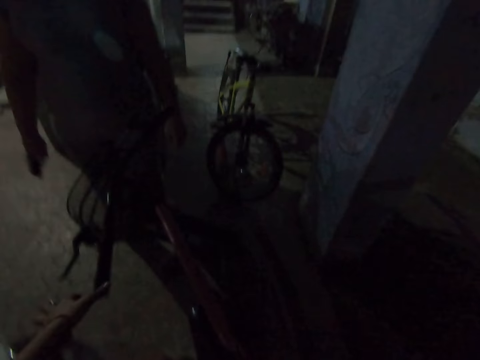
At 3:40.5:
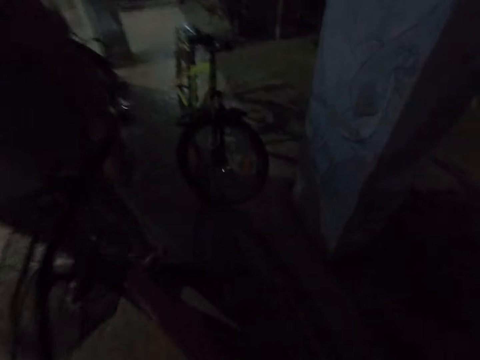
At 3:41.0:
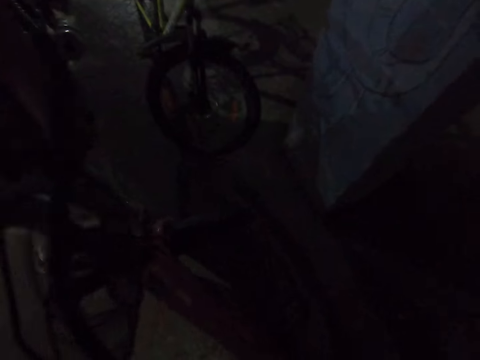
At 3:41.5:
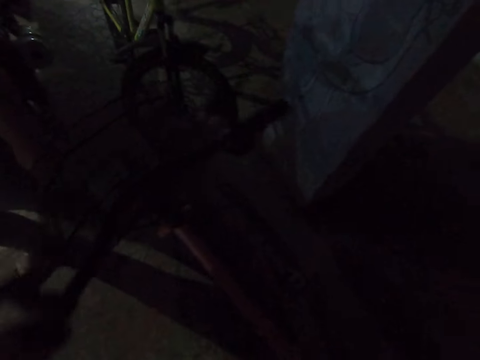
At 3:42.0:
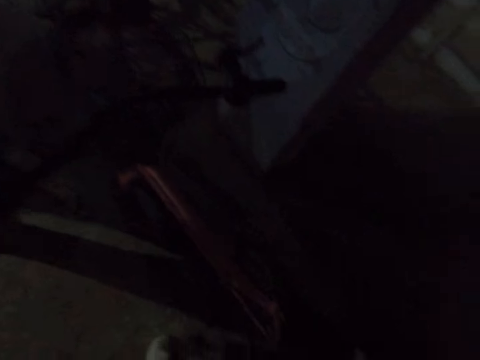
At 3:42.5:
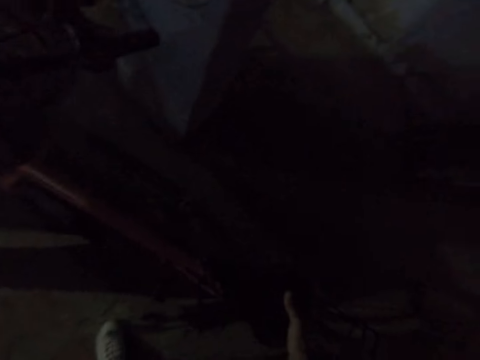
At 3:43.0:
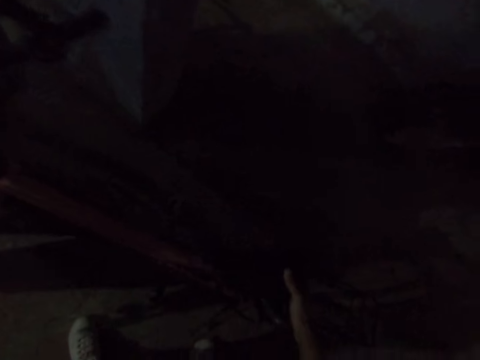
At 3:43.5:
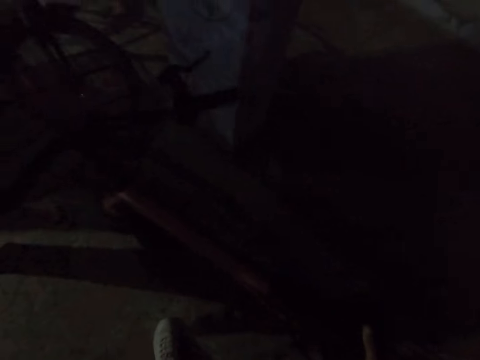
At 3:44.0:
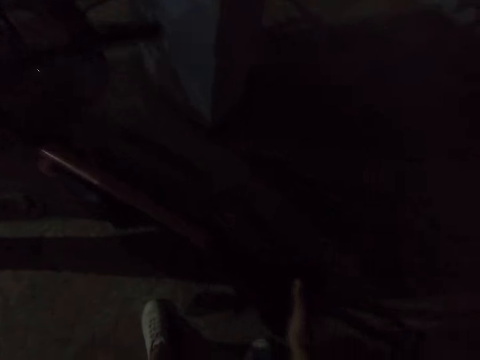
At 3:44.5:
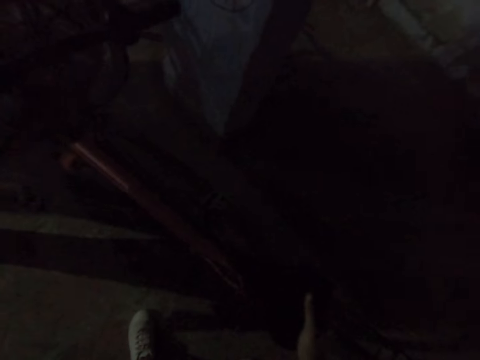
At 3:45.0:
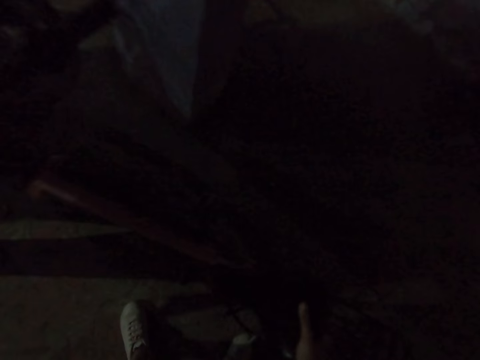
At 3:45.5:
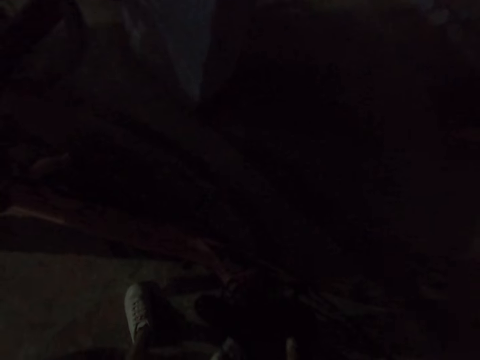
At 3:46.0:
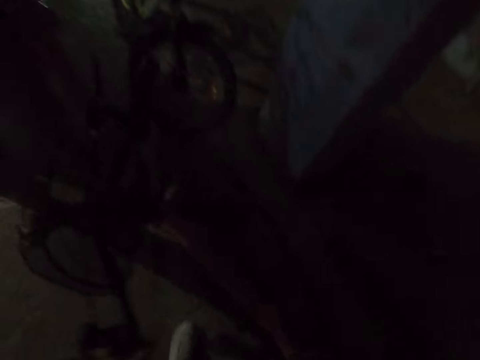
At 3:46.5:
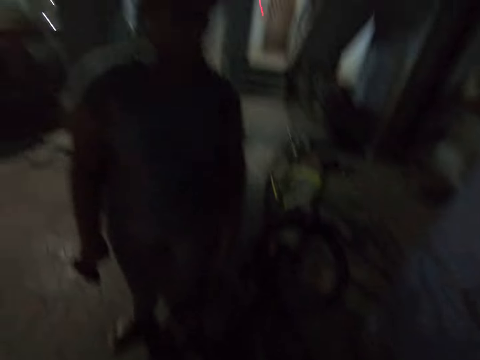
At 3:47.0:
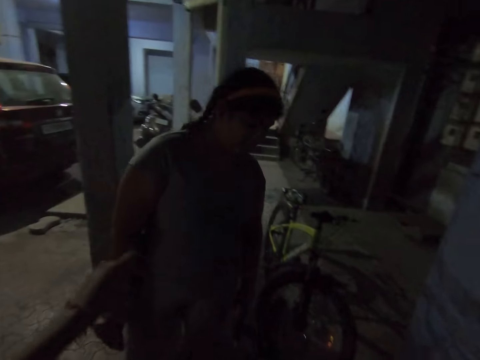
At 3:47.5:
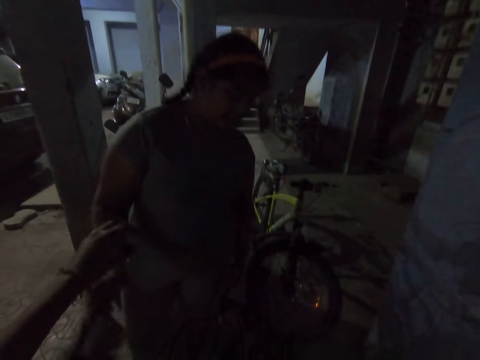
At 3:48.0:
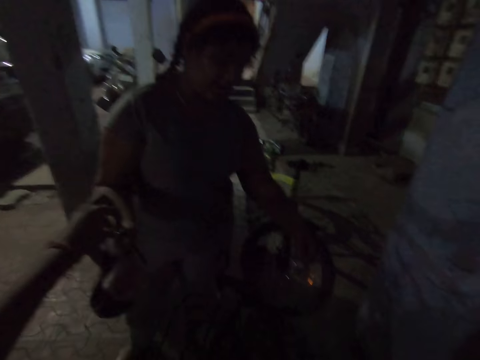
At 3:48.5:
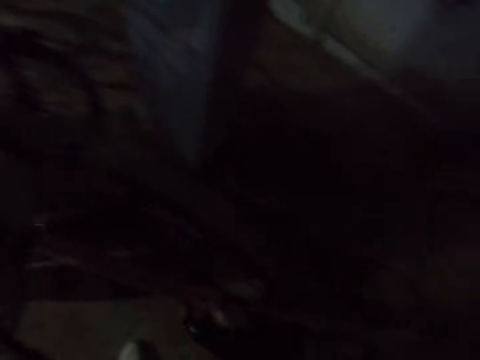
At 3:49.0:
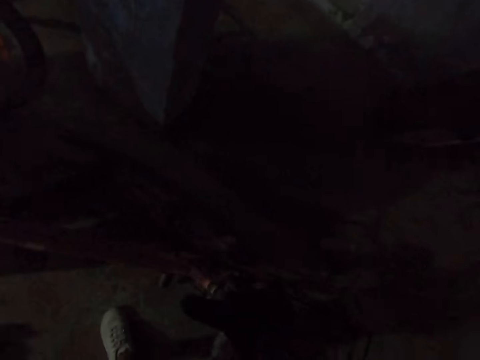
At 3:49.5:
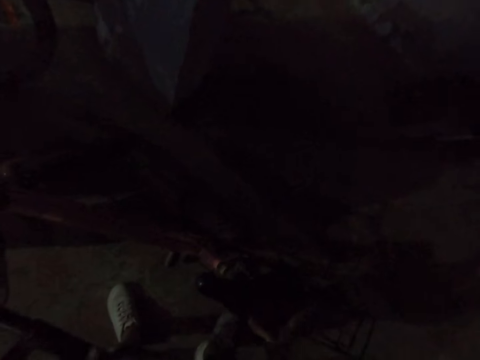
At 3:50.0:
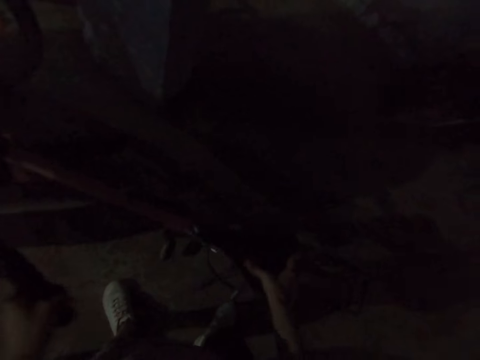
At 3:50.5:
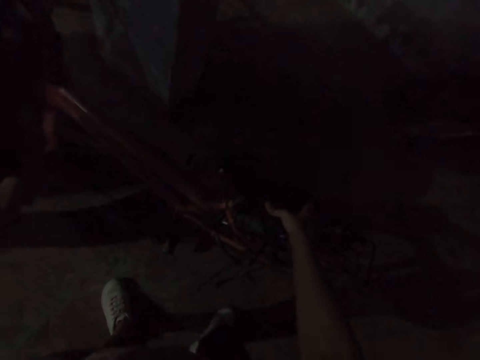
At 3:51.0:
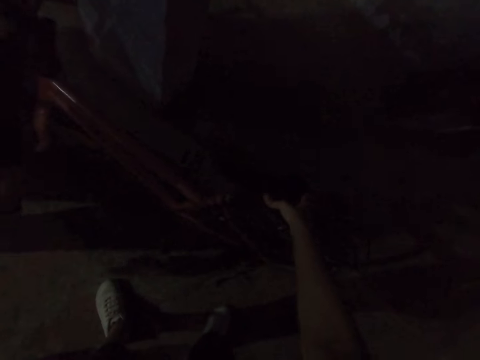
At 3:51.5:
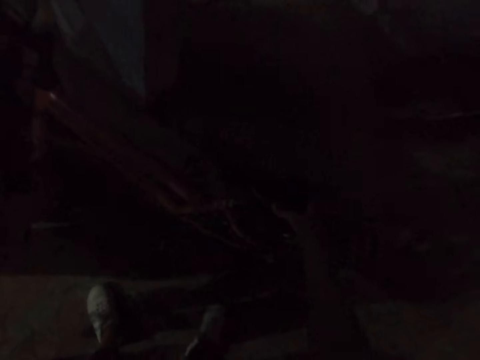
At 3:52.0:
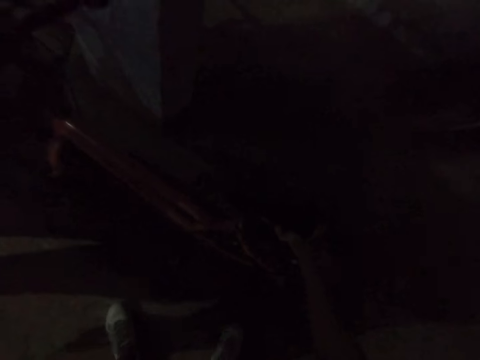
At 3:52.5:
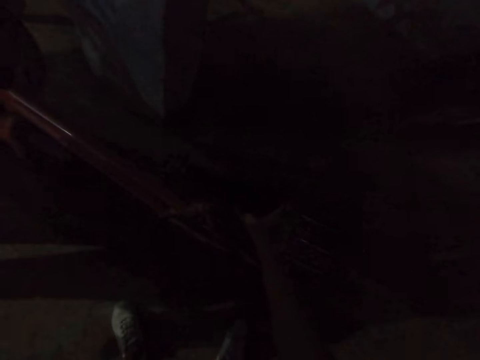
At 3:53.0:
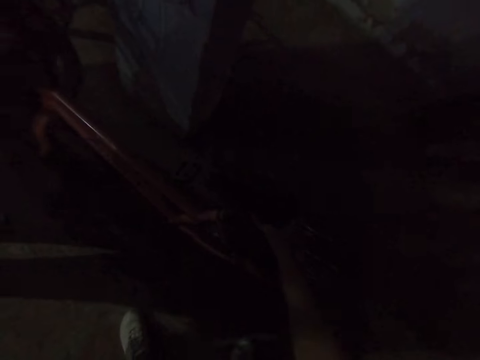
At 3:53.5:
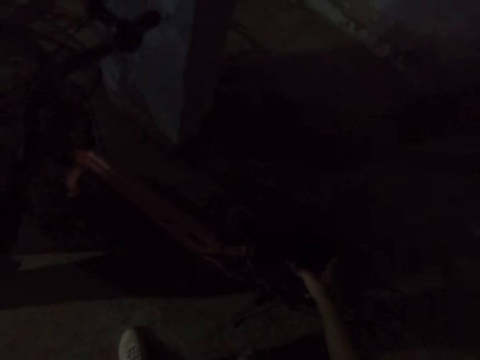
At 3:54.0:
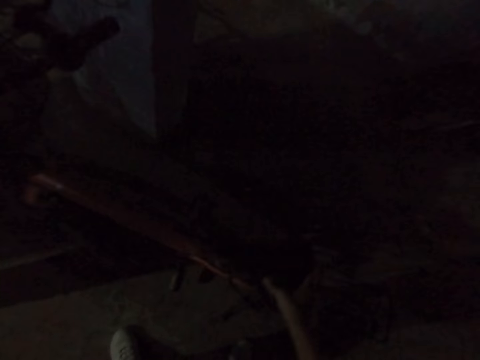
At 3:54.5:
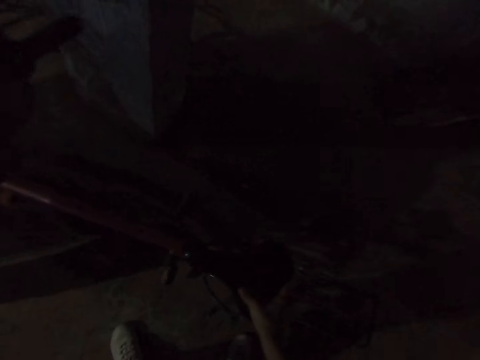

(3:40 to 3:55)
The camera wearer gives the key to a woman. They hold the saddle with the hand.

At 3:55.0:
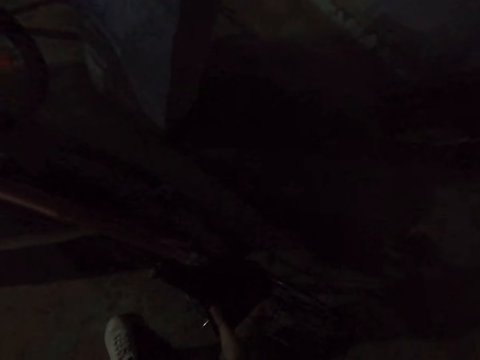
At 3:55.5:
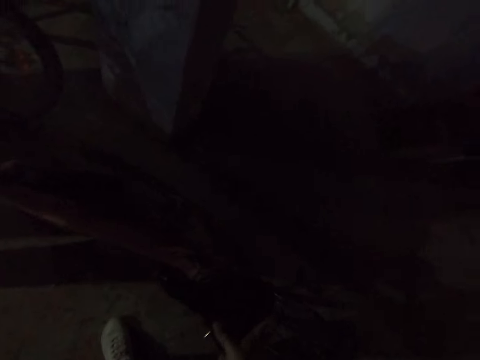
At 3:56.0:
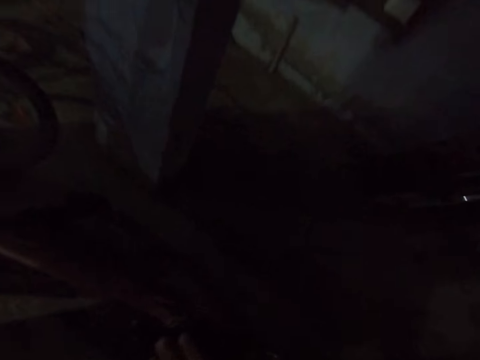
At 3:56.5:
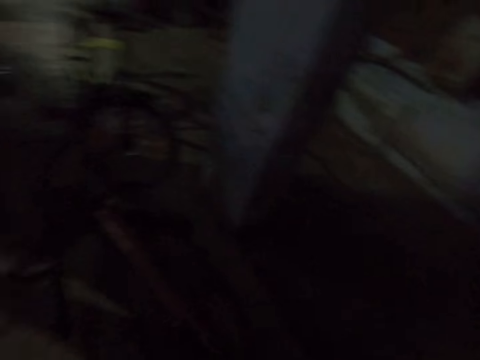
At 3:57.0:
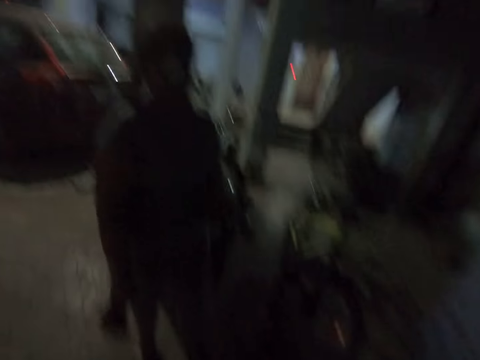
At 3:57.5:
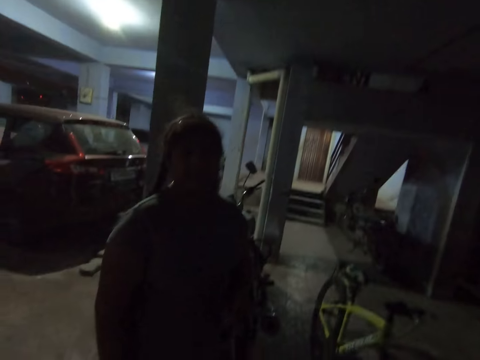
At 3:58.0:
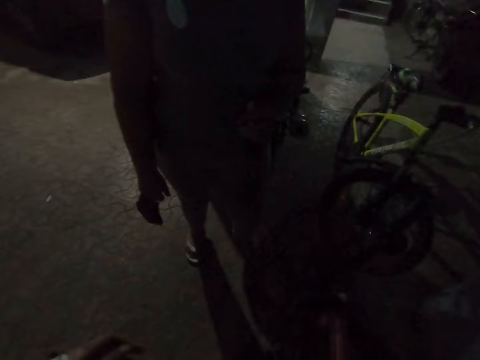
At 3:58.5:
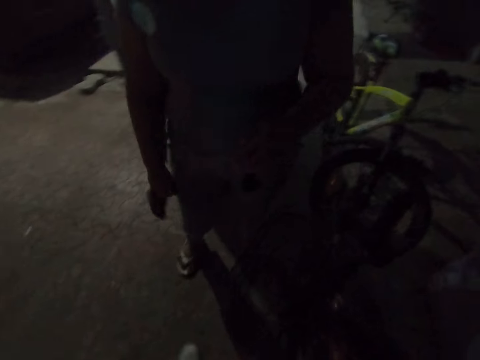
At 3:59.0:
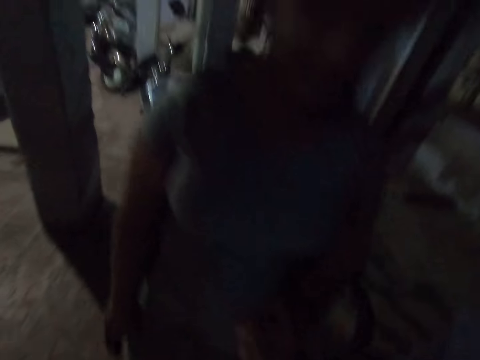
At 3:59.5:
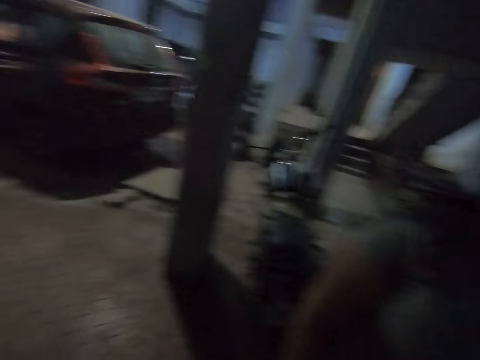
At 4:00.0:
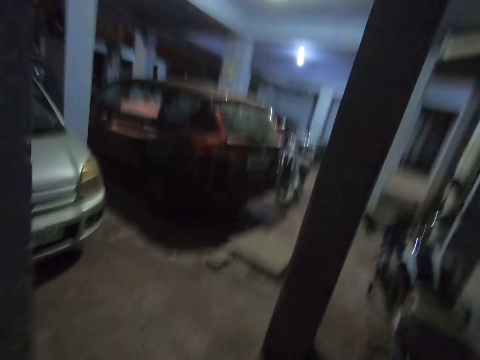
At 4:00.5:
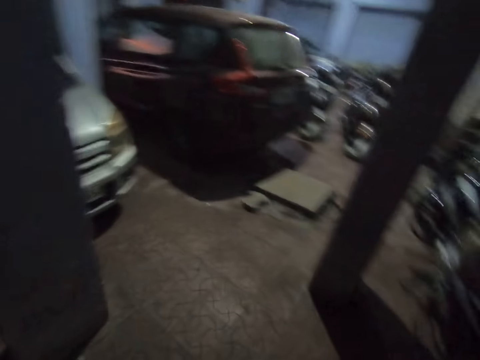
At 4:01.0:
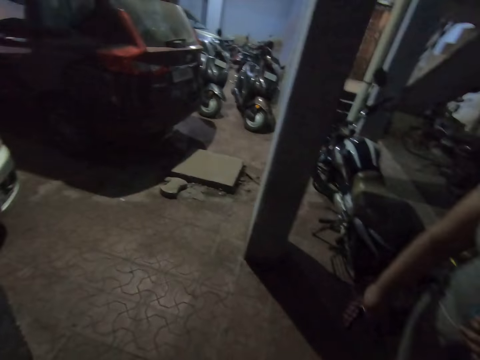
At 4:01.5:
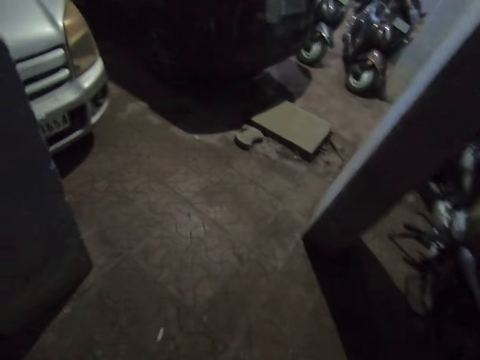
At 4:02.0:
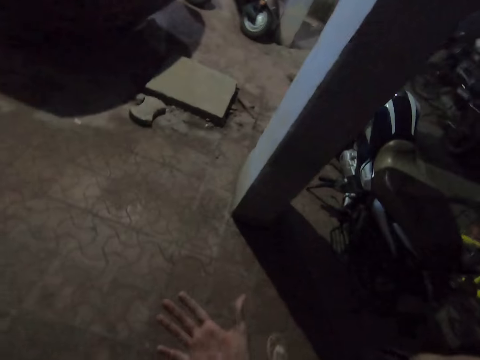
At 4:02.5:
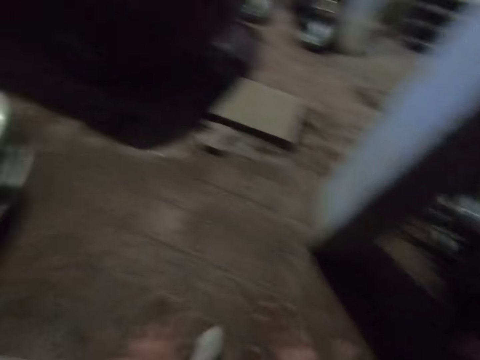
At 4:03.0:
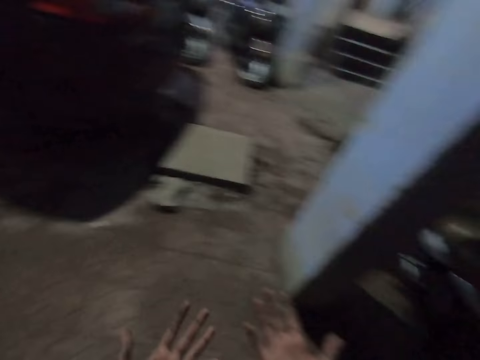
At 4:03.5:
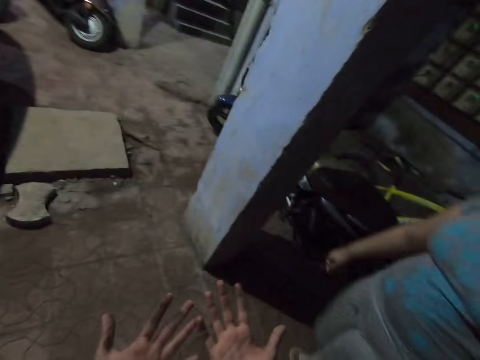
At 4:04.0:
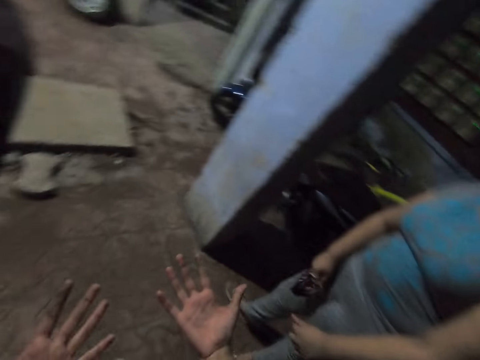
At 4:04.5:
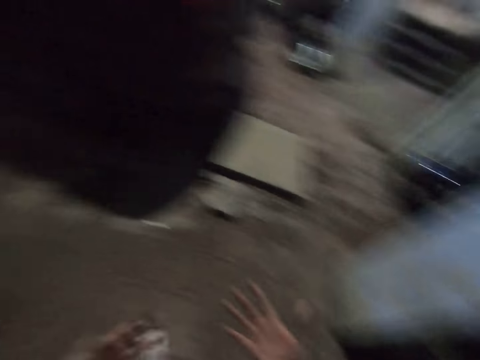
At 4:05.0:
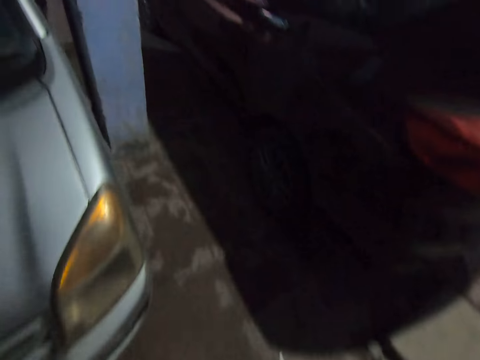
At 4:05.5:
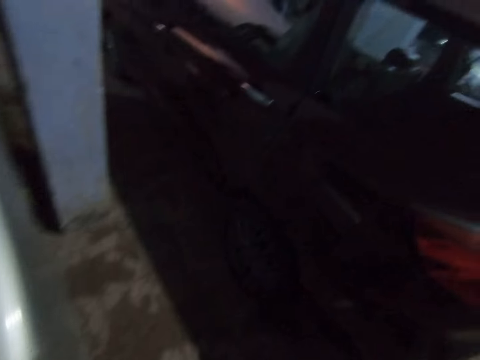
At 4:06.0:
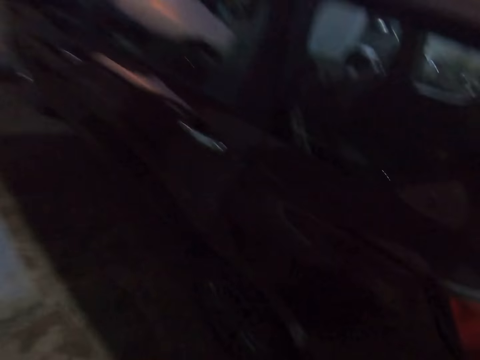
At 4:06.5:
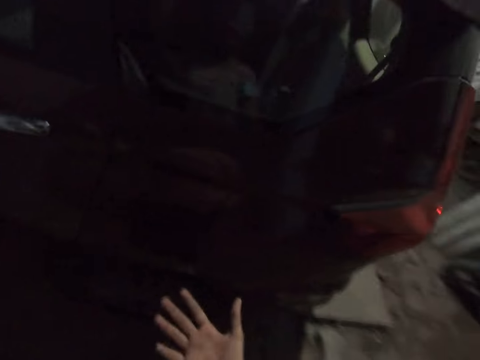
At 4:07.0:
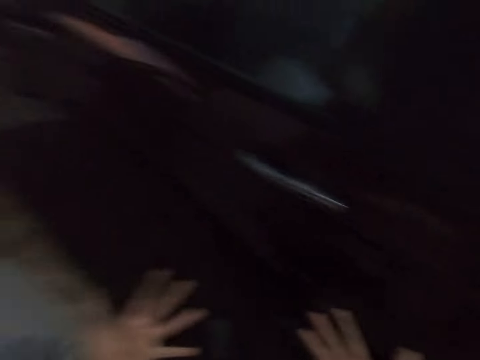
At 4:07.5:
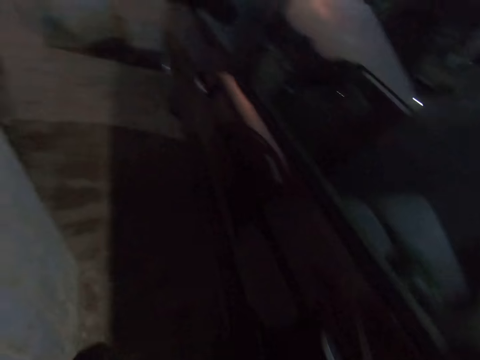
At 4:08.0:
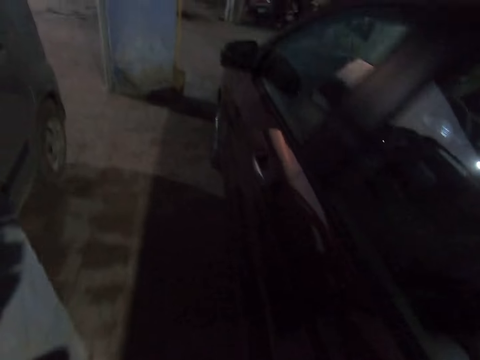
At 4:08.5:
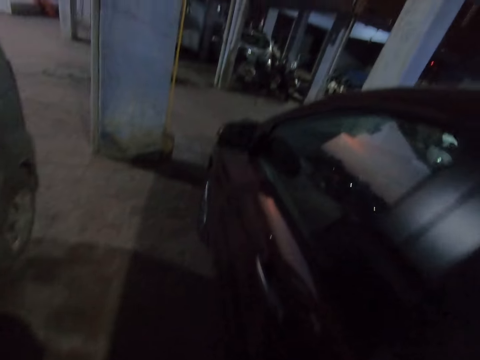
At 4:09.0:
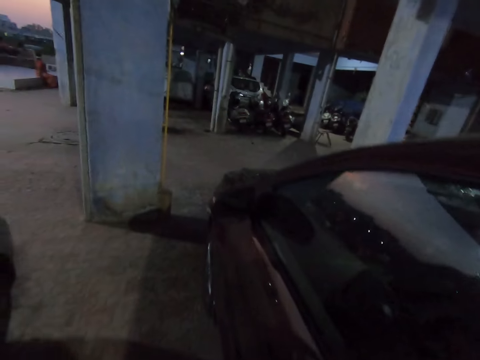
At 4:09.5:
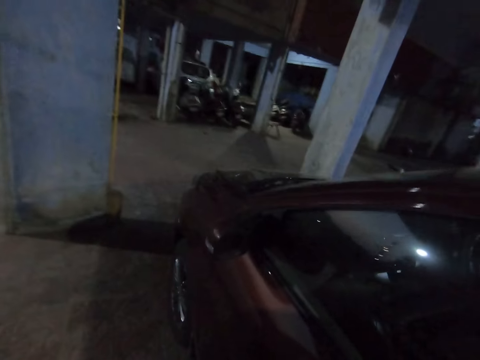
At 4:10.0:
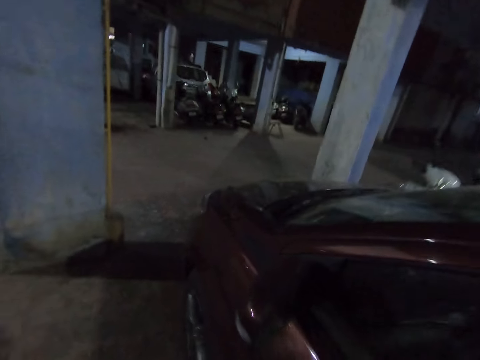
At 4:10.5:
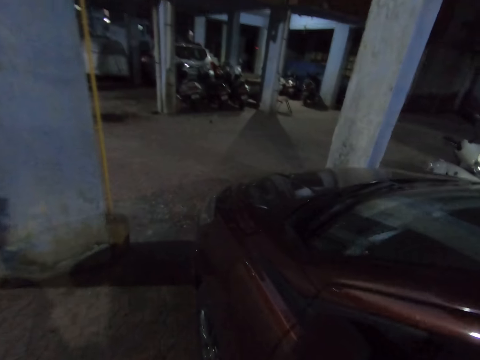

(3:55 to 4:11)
The camera wearer converses with the woman. They laugh. They walk on the parking. They move the hands. They put the hands down. They walk on the parking.
